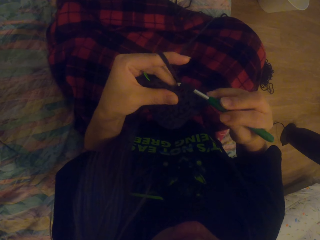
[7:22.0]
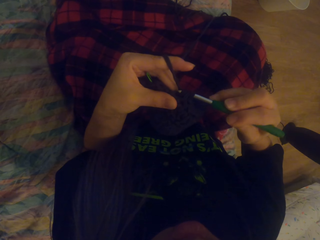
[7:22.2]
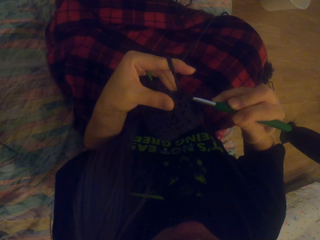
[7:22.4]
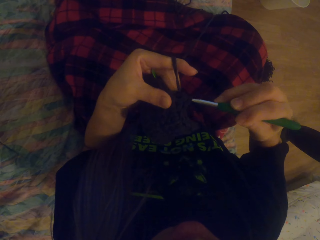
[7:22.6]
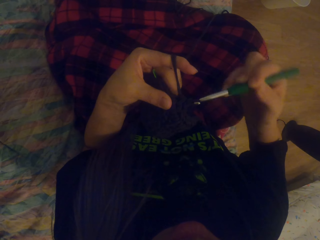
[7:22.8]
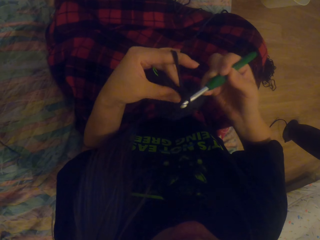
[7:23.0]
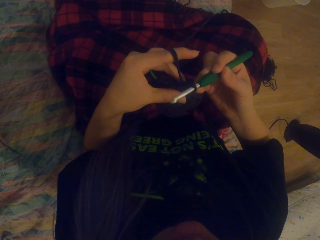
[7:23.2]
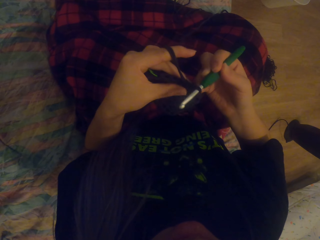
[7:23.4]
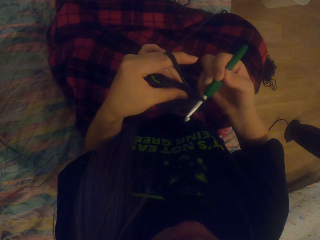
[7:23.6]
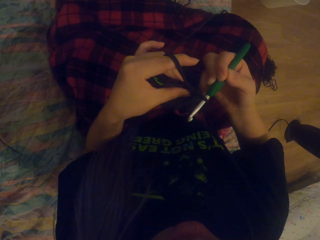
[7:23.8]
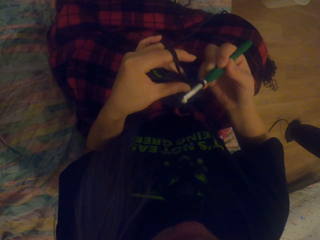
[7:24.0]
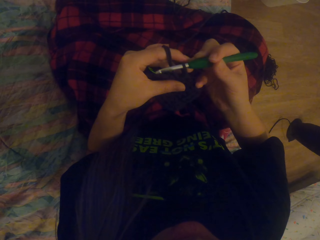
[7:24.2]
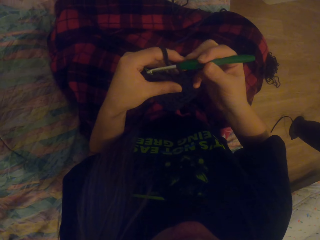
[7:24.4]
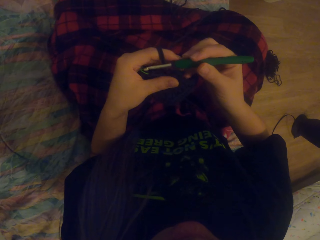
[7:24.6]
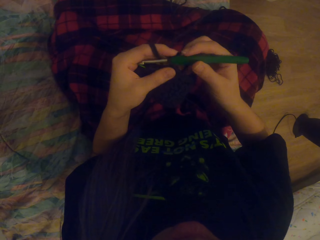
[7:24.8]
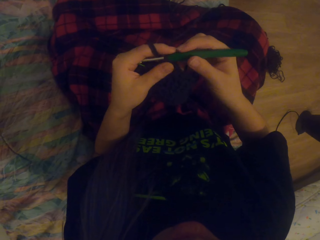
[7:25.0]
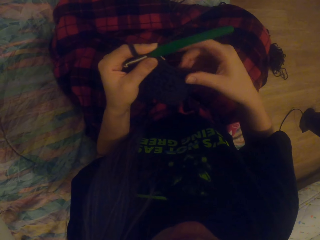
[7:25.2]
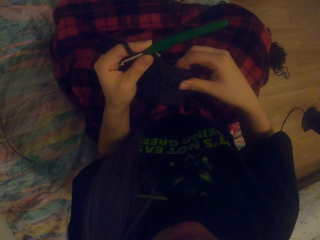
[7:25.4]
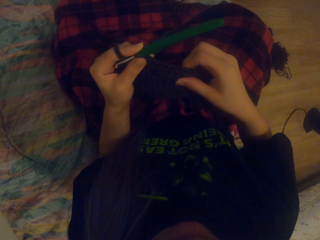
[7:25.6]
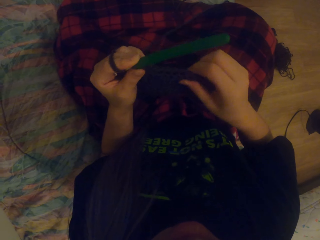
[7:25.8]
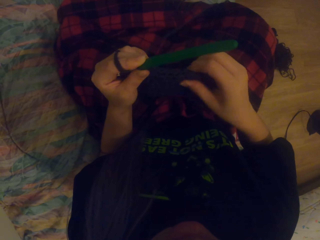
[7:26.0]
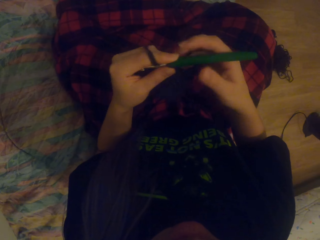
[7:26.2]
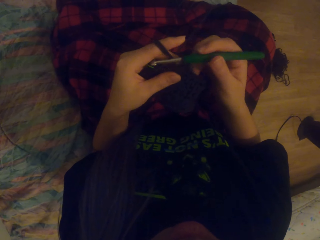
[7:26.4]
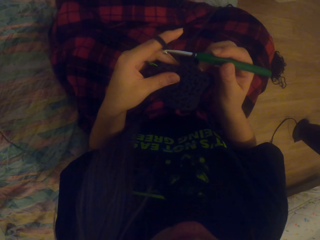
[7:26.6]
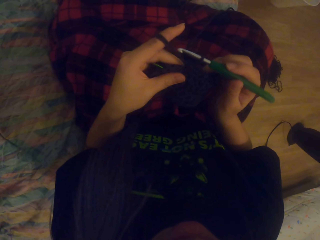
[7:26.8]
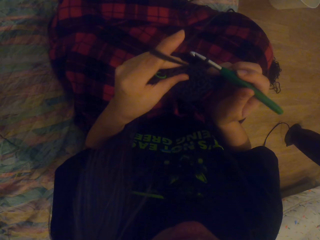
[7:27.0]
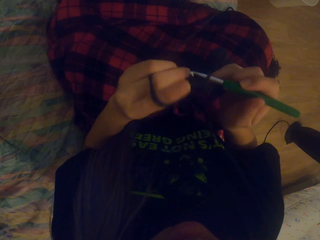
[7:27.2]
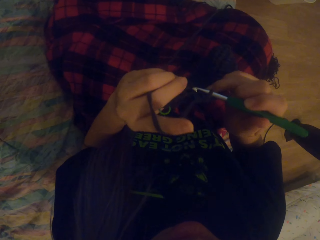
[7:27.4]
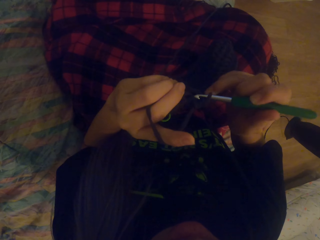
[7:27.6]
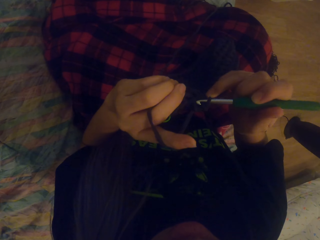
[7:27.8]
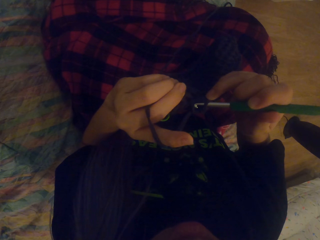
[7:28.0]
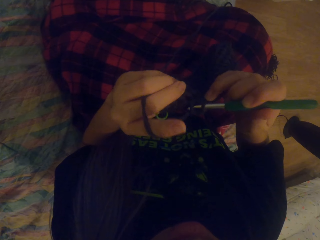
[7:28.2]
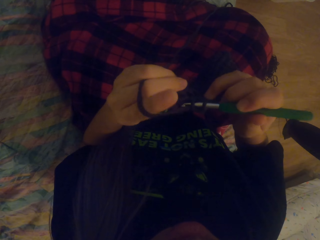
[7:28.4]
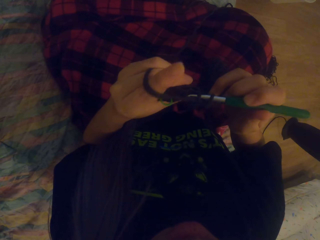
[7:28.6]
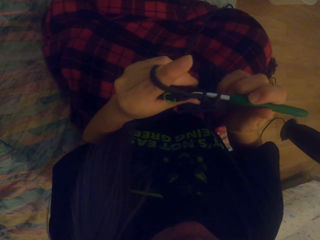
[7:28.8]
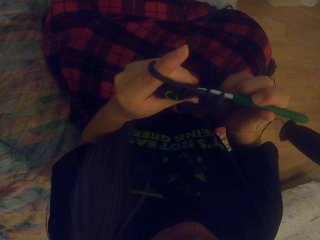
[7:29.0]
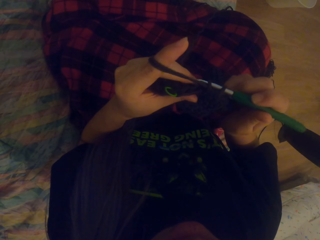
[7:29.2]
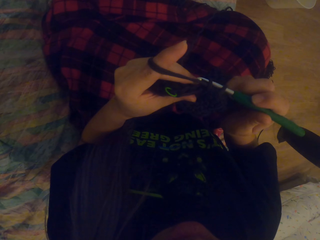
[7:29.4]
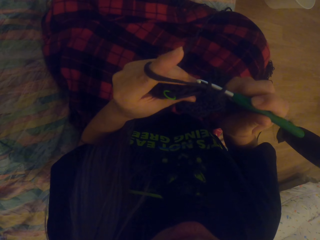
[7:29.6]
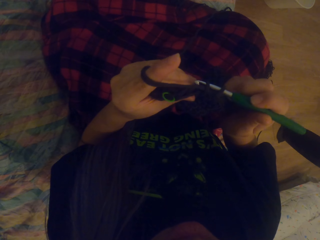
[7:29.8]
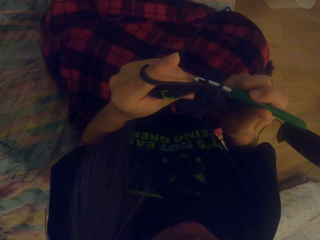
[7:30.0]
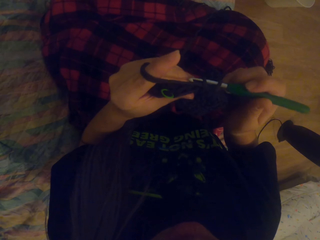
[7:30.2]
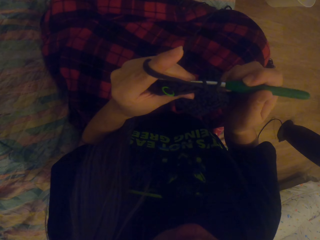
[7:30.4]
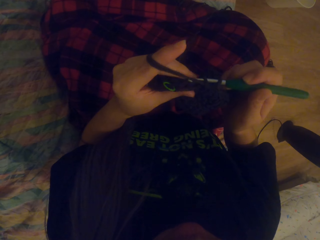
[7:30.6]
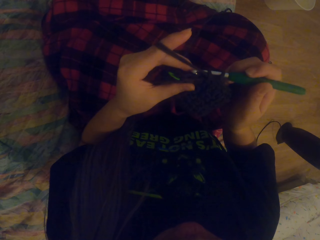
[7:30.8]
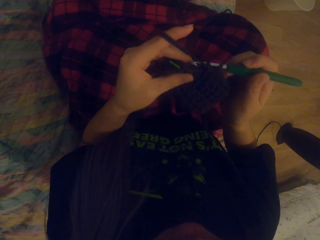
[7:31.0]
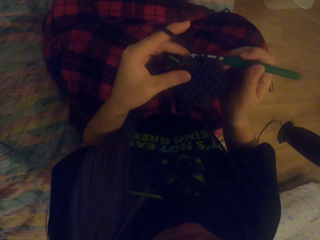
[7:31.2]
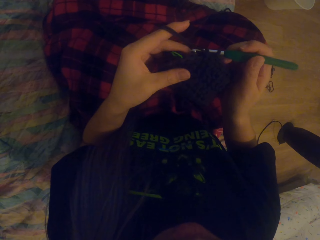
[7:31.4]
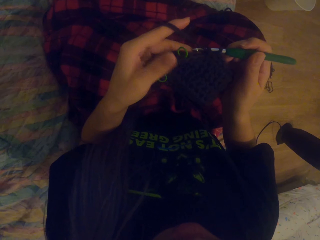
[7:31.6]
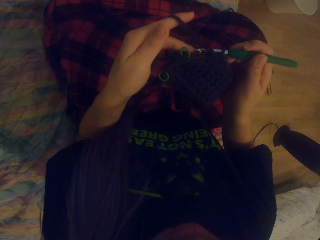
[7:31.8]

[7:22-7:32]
The camera wearer pulls the yarn with the hook. They look at the crochet.

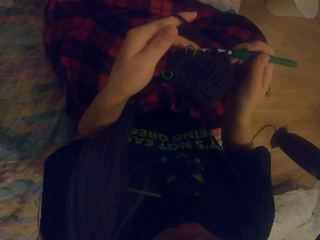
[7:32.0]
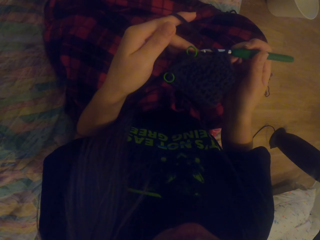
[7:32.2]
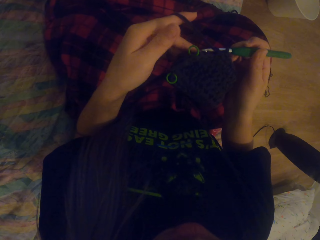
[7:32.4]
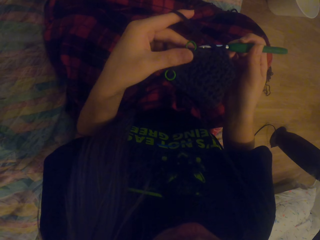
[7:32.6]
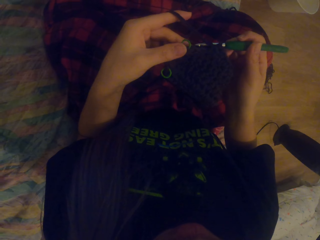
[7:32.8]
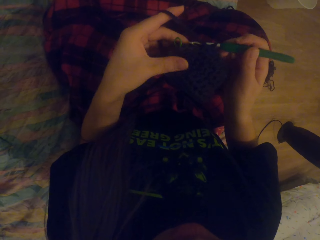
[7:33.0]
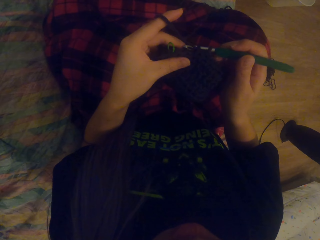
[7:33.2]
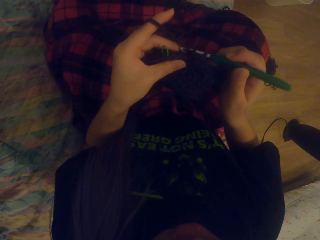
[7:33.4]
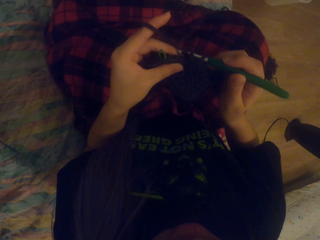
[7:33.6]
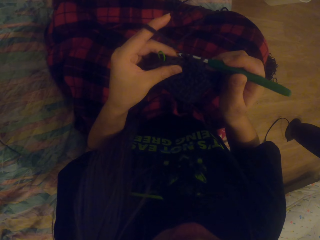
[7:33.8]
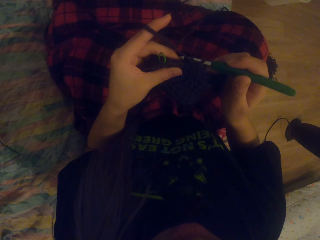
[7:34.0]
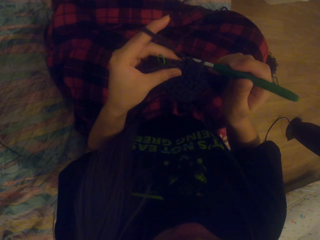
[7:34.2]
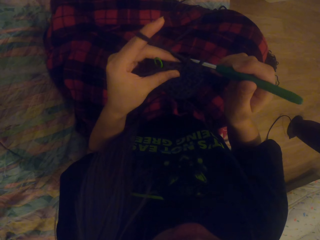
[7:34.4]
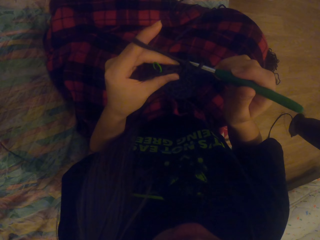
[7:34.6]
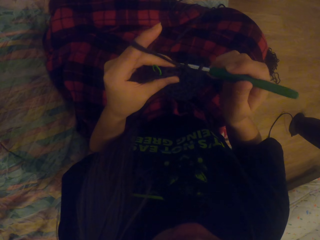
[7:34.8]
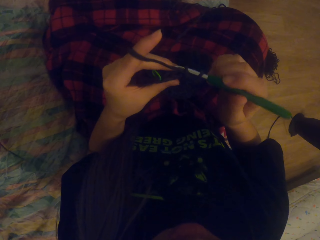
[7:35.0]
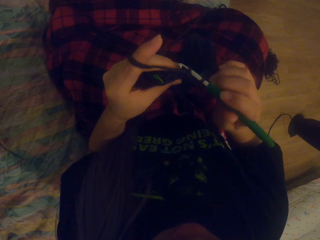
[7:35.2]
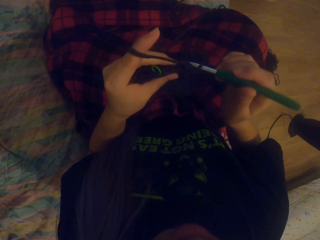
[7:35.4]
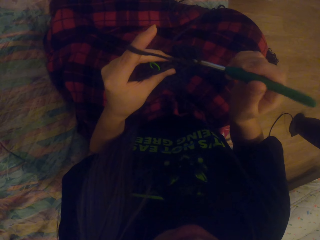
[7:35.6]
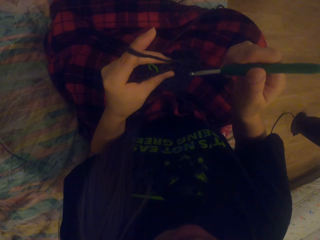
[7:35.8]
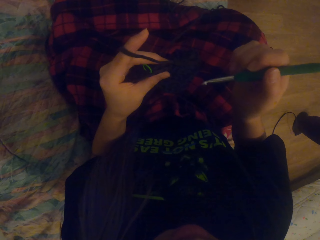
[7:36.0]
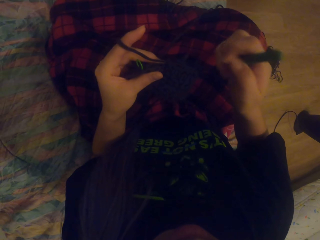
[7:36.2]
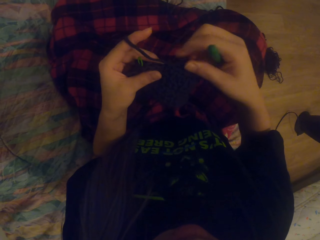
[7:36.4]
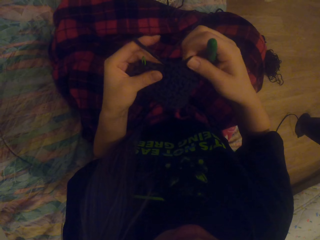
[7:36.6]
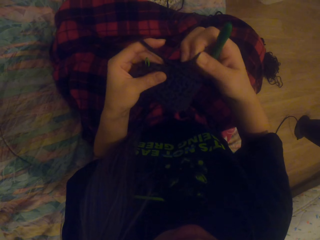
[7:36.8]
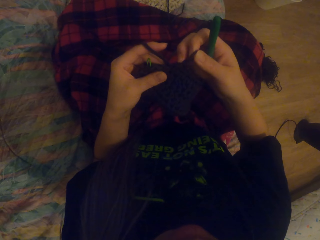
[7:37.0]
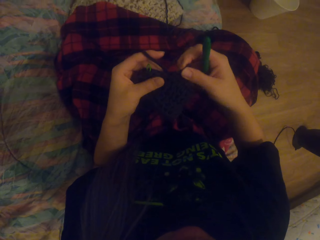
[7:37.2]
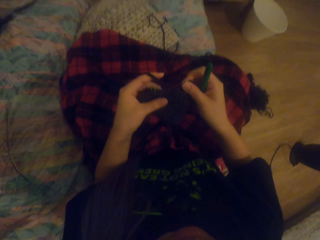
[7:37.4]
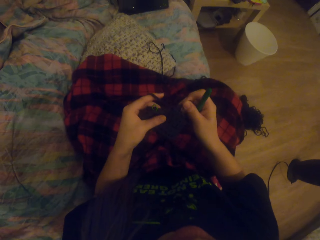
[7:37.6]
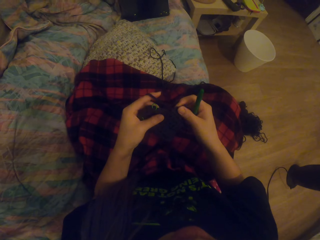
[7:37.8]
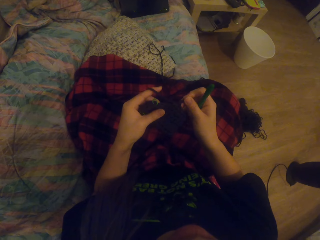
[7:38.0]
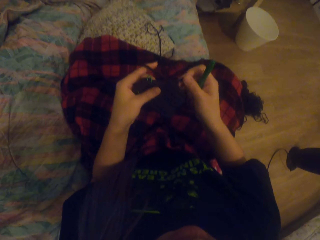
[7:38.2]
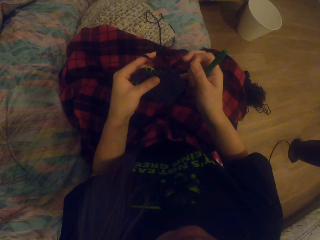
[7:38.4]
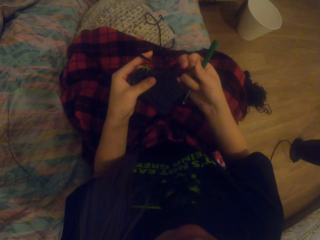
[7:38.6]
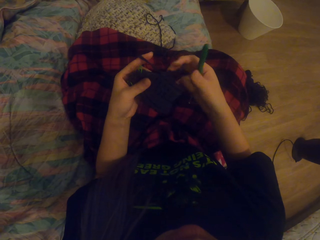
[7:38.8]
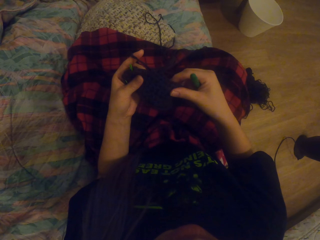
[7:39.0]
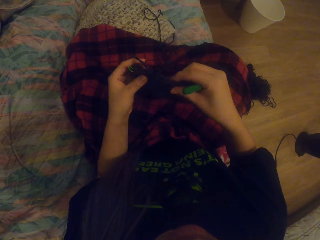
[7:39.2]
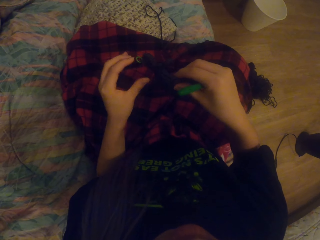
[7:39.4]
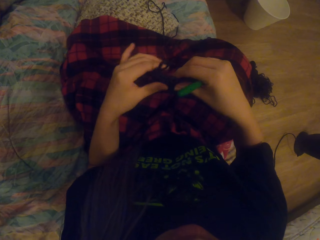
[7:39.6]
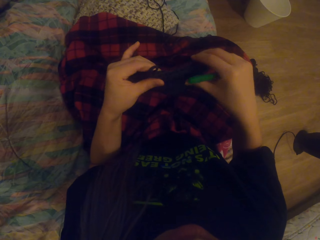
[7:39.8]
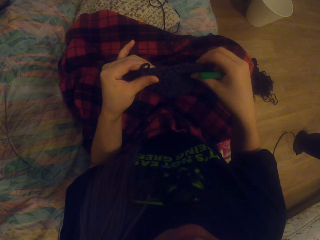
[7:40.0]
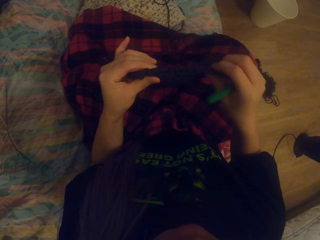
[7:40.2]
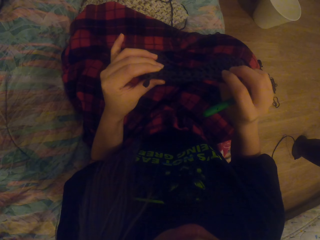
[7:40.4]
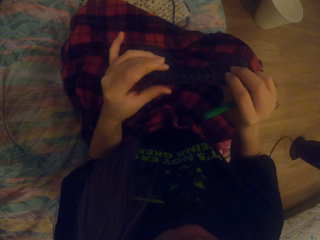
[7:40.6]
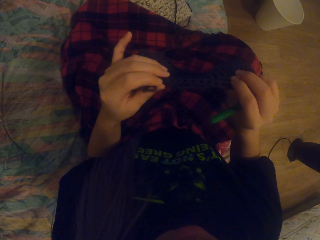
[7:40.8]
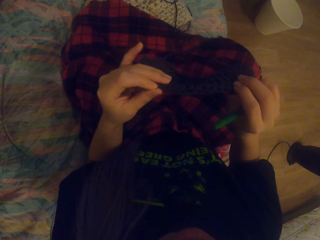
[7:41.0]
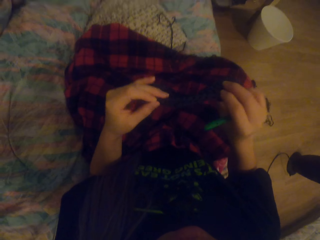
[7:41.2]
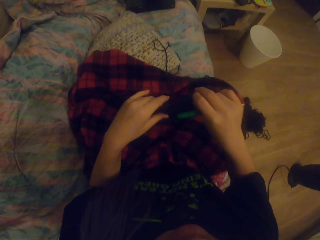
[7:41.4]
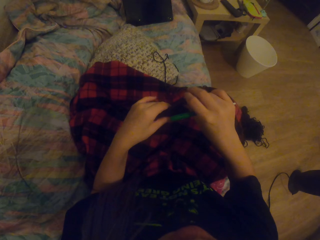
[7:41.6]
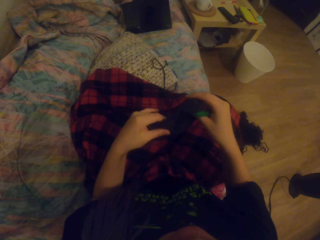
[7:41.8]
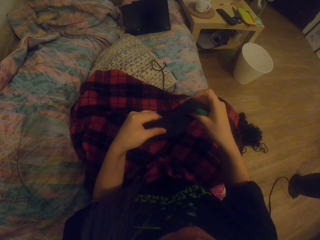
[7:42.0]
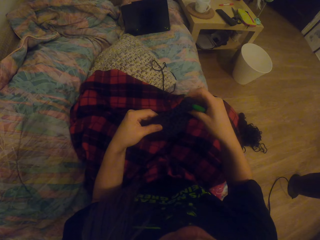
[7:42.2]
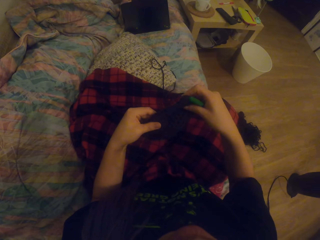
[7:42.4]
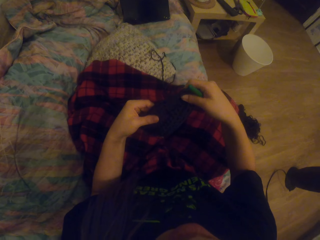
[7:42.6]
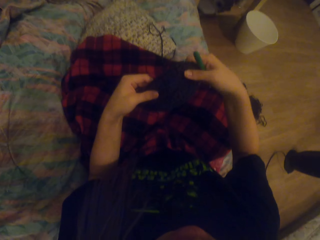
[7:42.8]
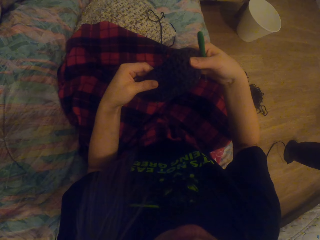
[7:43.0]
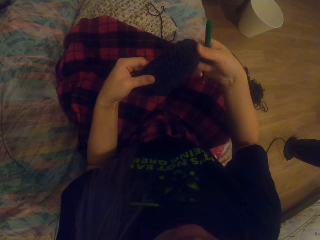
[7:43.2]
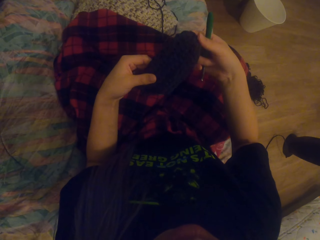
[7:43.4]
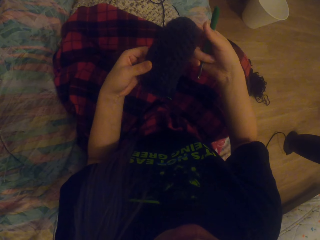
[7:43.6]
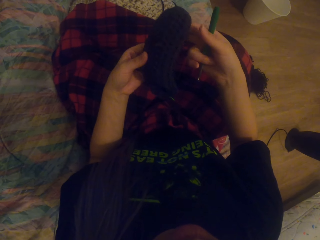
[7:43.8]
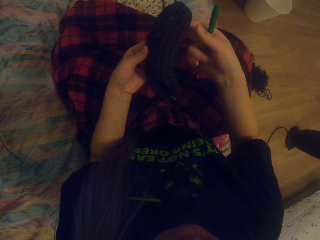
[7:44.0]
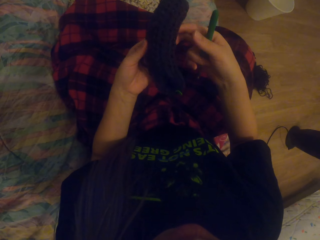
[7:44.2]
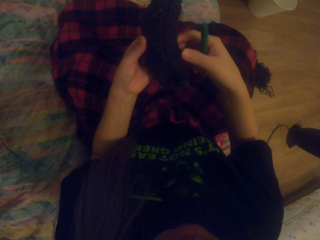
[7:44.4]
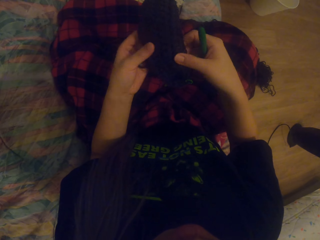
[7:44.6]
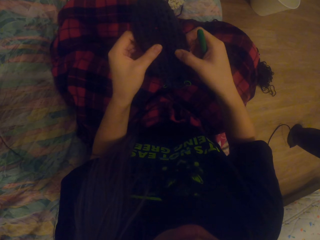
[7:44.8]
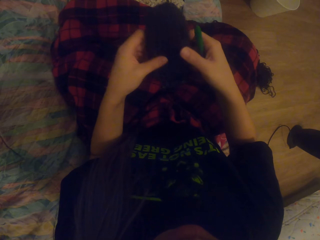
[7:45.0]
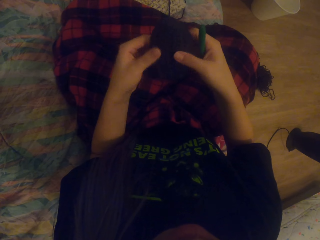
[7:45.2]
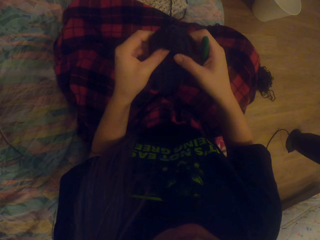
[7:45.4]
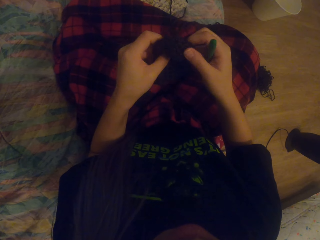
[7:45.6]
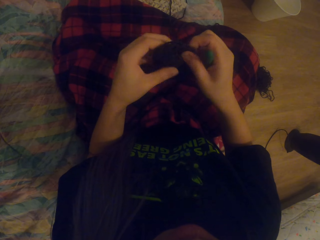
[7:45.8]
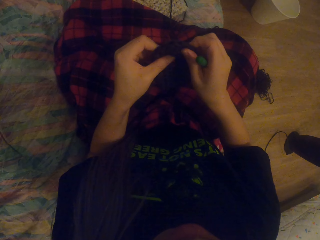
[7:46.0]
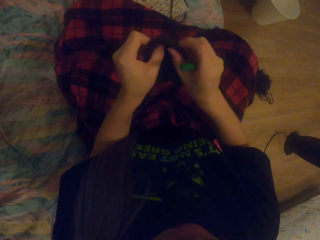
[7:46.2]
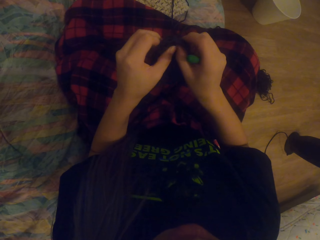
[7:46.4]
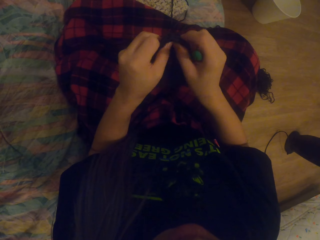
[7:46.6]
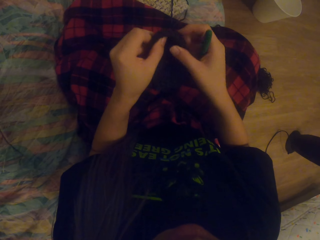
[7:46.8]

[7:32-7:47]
The camera wearer removes the crochet hook from the crochet. They pull the yarn. They look at the crochet.
